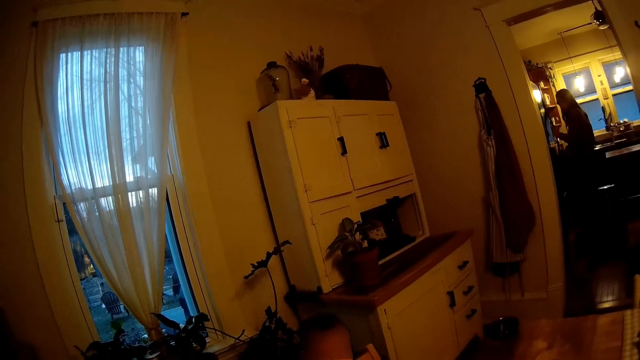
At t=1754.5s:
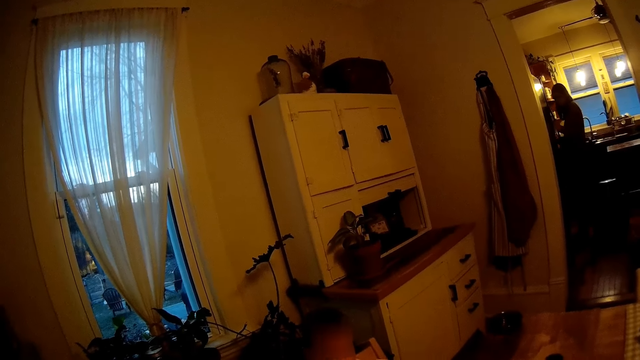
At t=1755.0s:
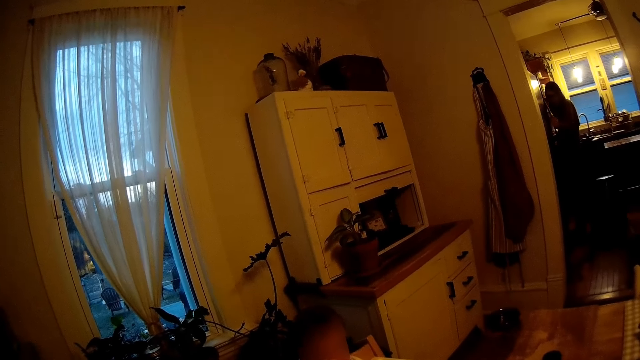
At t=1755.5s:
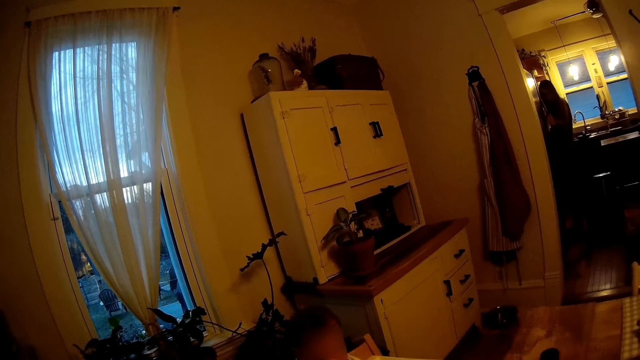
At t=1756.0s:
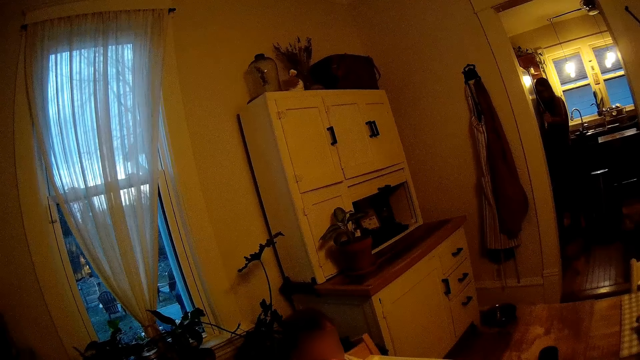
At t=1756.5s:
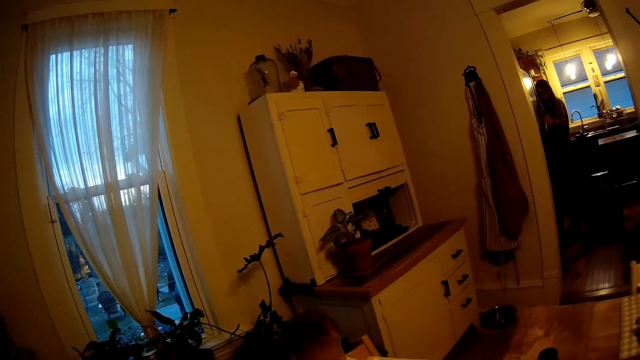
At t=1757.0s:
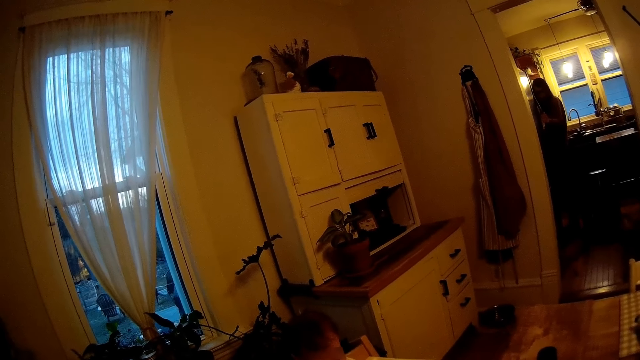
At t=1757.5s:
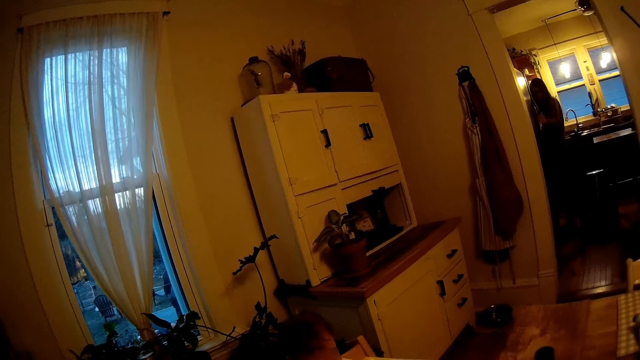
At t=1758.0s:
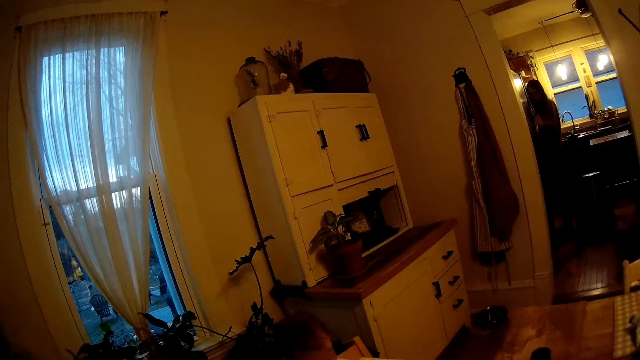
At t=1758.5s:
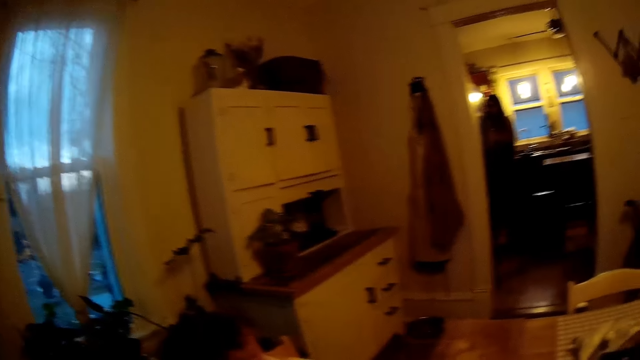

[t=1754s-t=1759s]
The camera wearer converses with the woman. The woman holds onto the handle of the fridge.

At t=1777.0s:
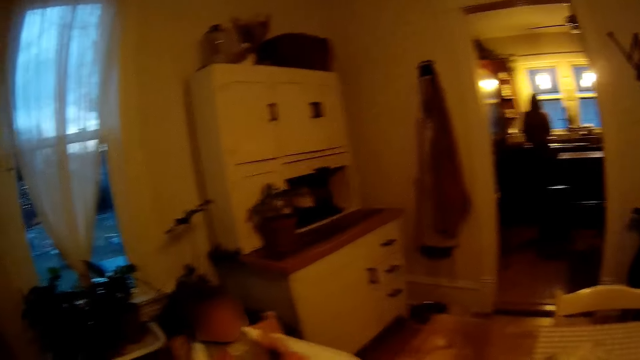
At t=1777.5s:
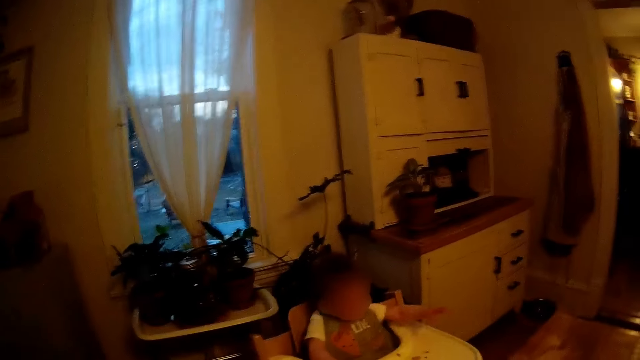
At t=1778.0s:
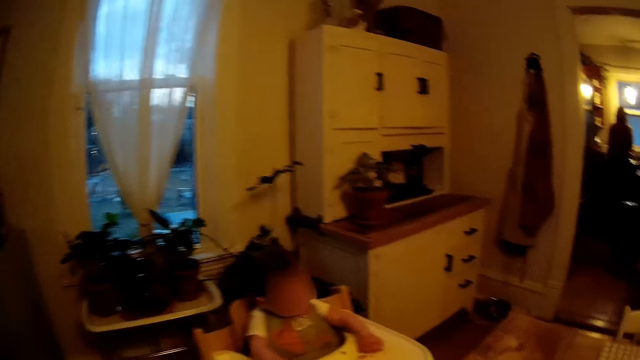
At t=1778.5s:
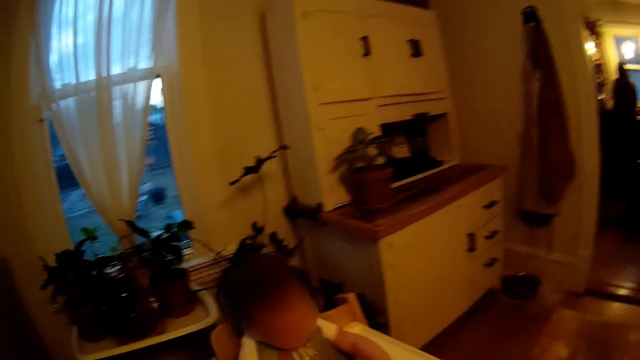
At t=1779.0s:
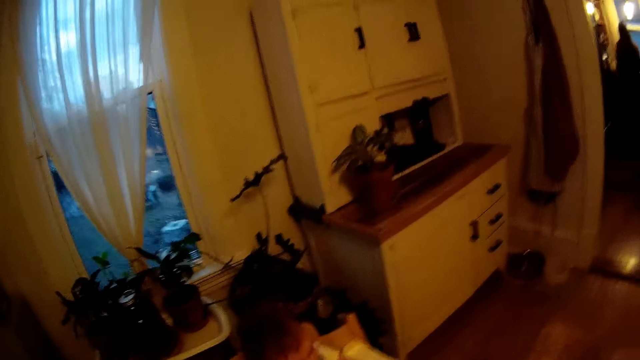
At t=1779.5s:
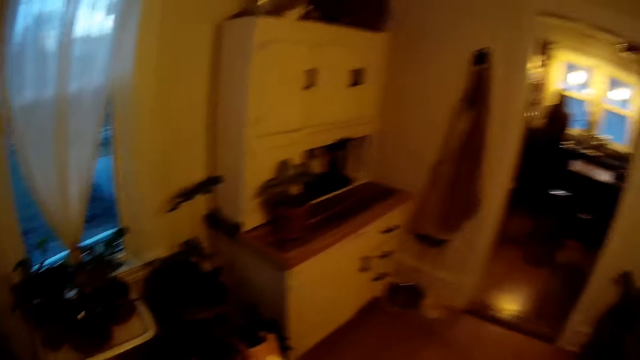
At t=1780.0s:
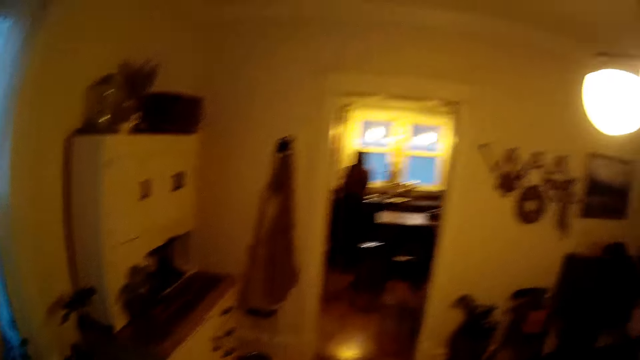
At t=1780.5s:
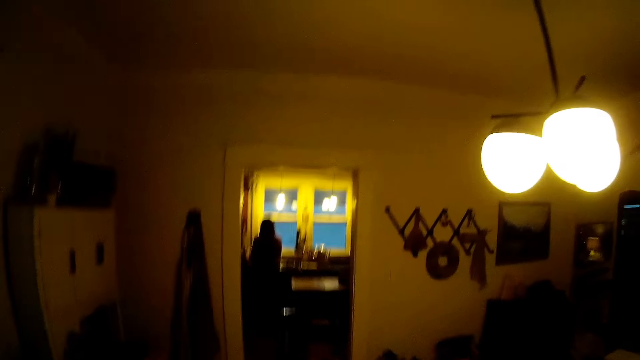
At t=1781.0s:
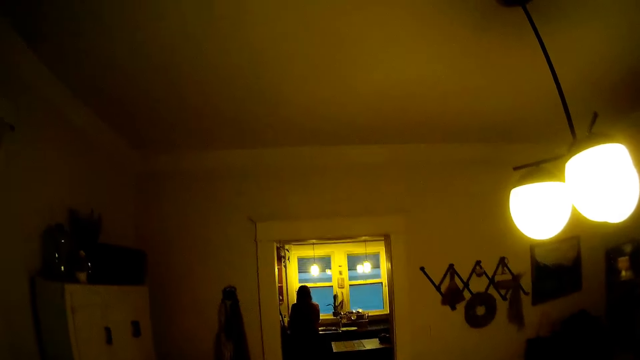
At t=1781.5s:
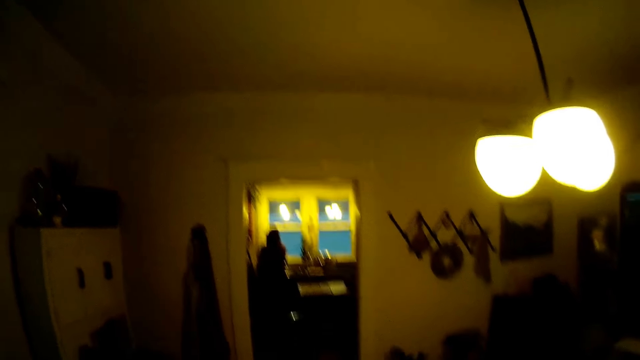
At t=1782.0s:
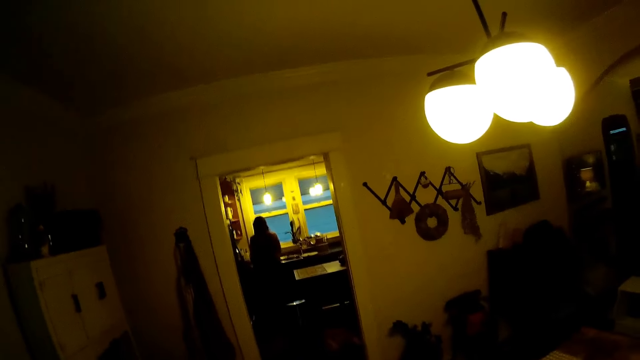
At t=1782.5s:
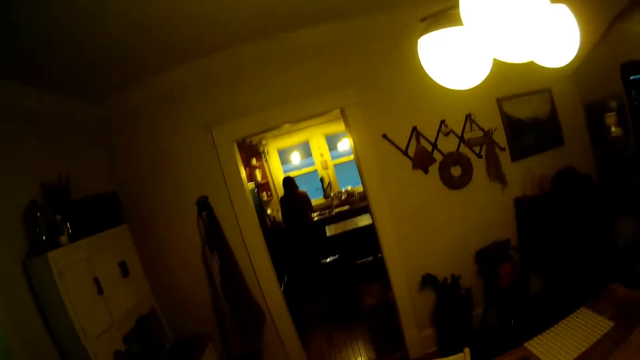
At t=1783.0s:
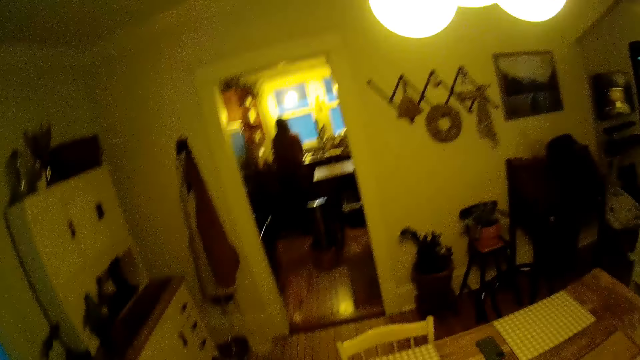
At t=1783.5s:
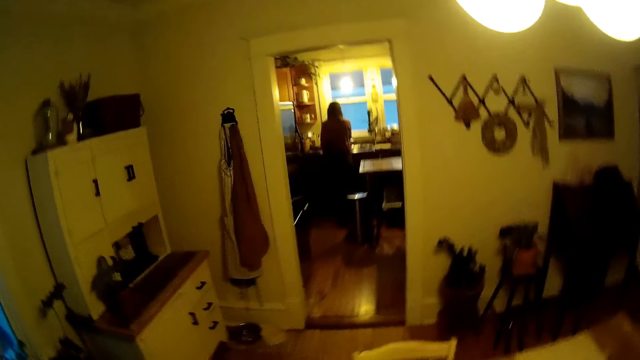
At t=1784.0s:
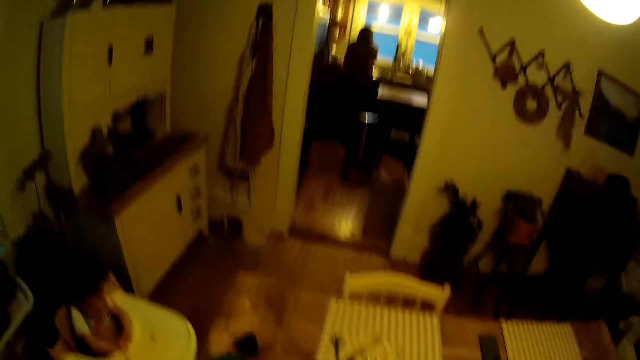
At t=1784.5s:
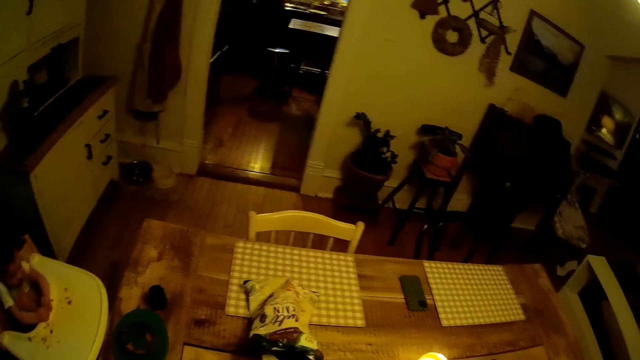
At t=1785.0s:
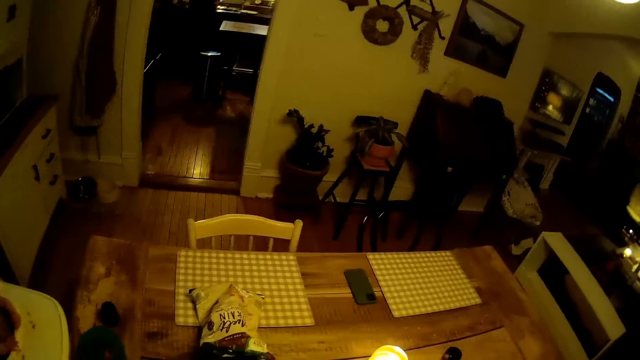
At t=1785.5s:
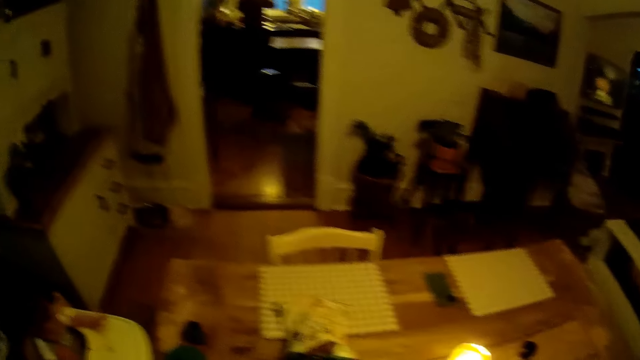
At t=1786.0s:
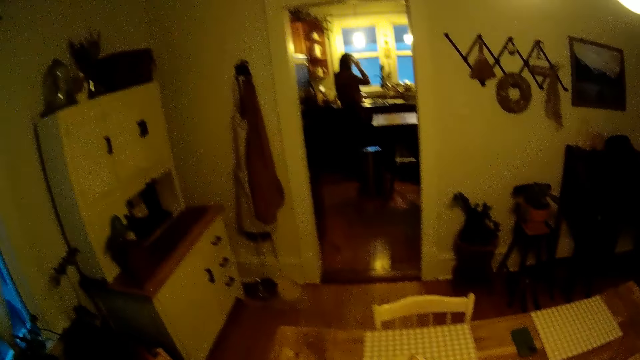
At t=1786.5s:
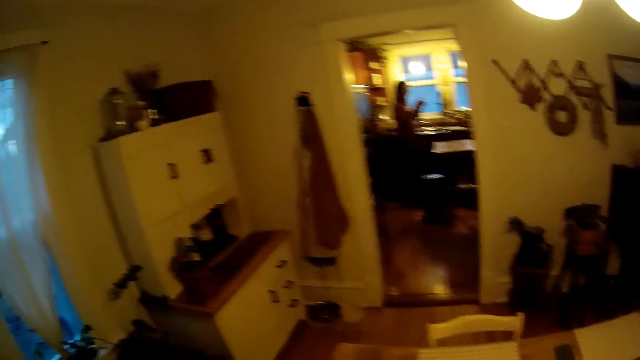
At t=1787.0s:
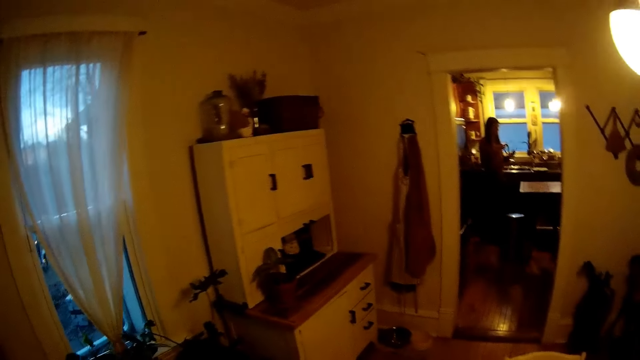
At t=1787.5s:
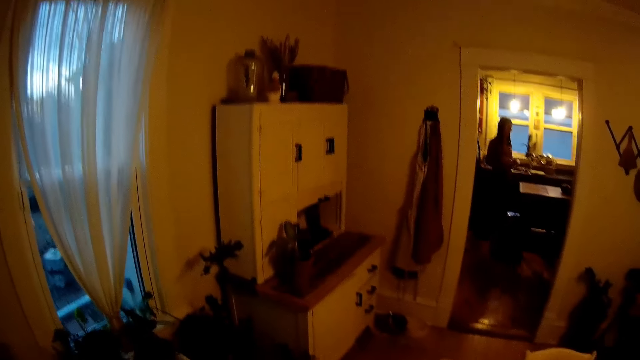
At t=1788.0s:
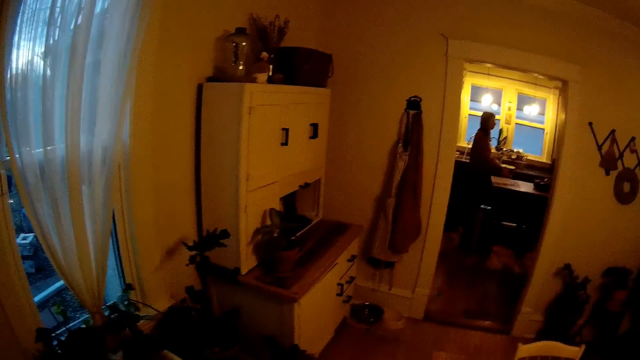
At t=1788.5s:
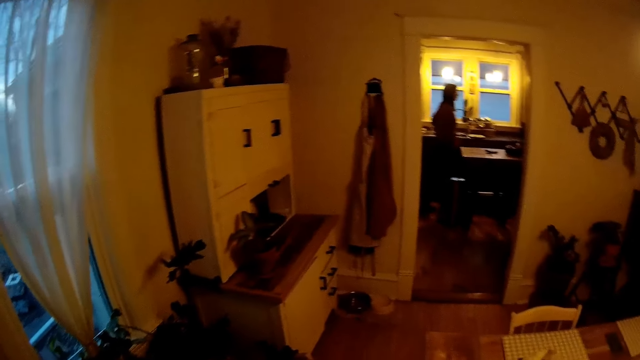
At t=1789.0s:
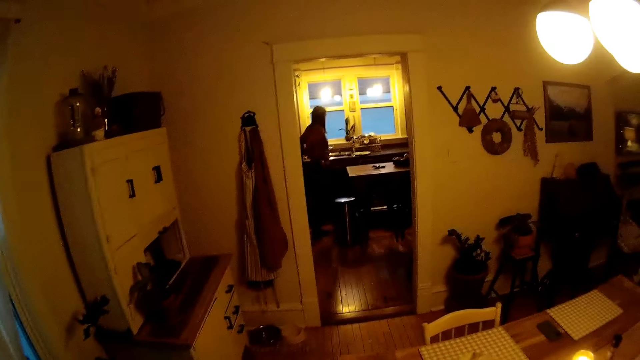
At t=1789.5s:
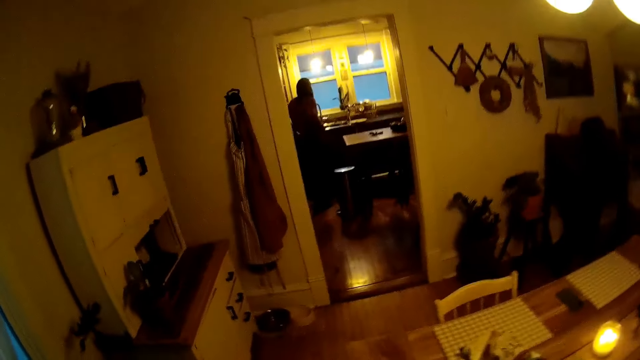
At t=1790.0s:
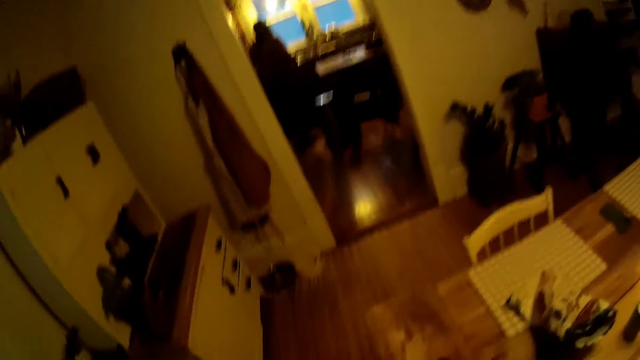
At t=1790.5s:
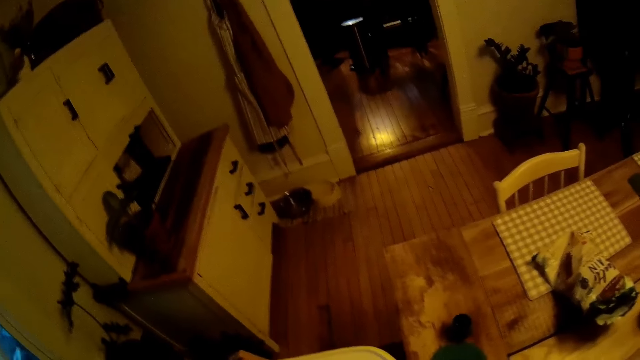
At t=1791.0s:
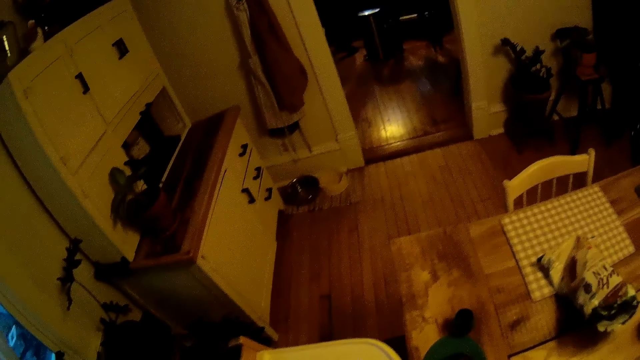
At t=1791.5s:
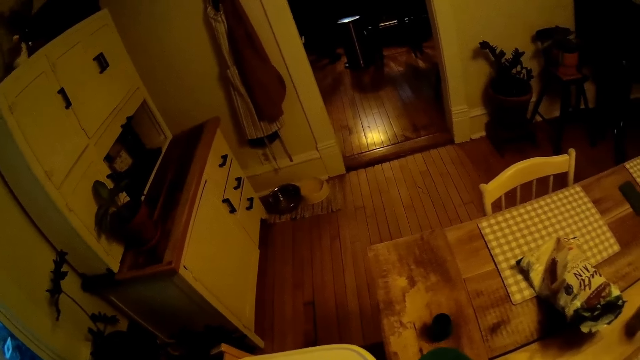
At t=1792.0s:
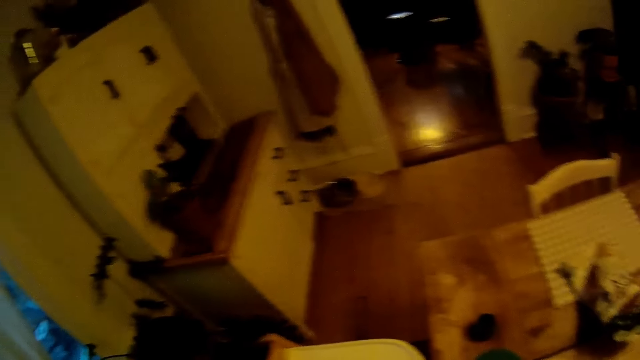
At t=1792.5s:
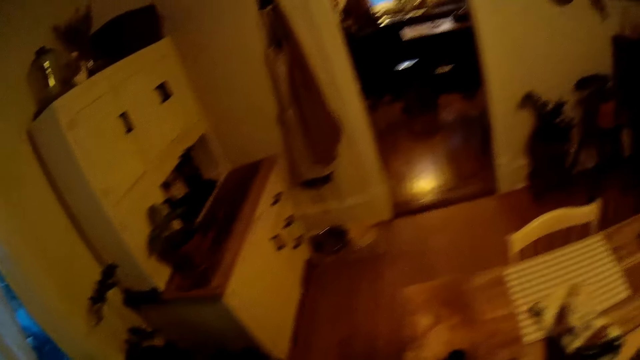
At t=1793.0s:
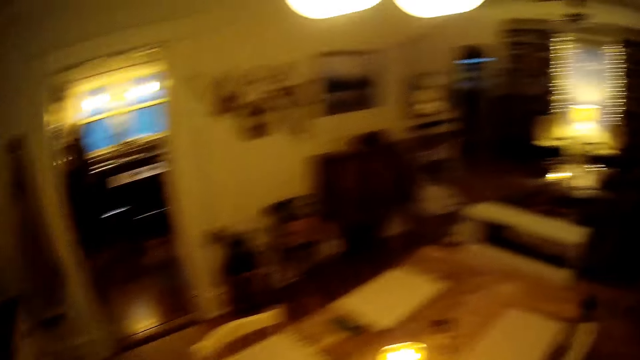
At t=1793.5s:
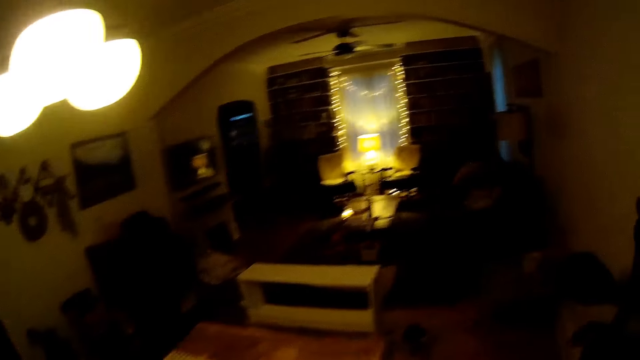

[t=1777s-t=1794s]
The camera wearer stands up and converses with the woman. They converse with the woman again. They look around and converse with the woman. The woman removes glasses from her face.
